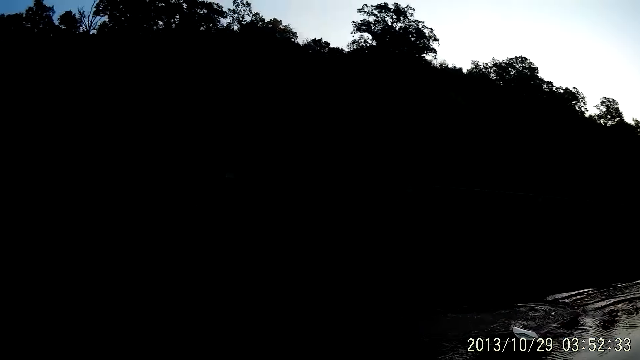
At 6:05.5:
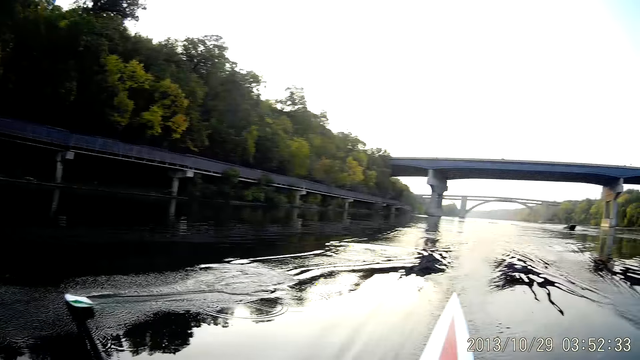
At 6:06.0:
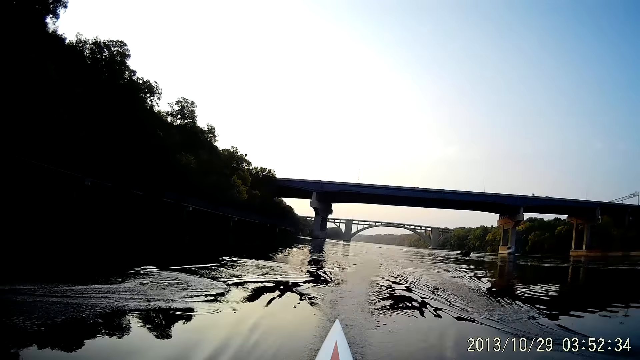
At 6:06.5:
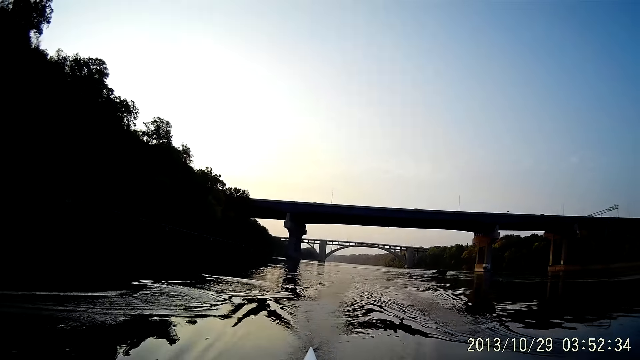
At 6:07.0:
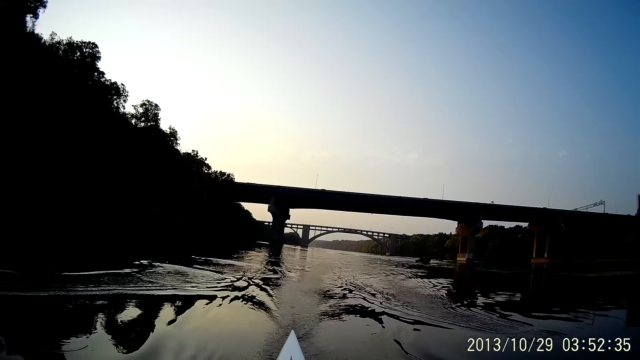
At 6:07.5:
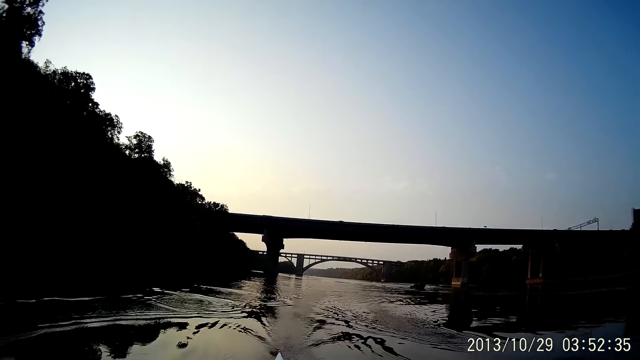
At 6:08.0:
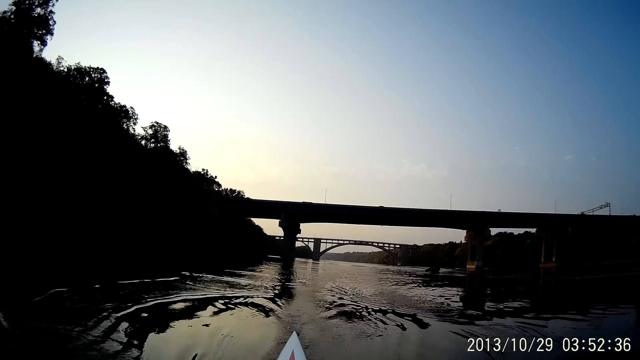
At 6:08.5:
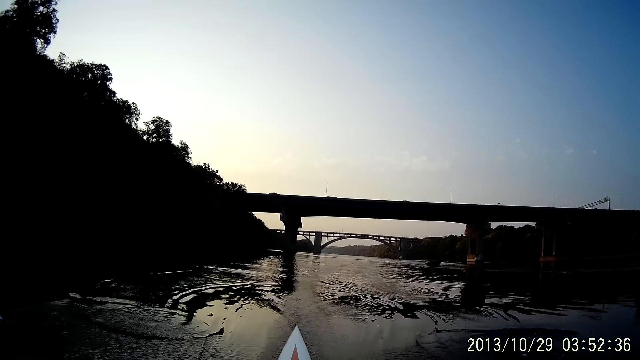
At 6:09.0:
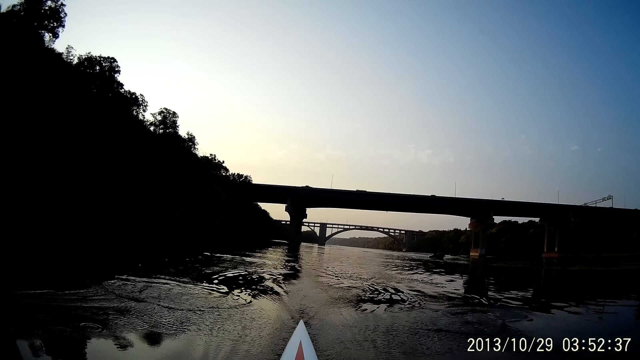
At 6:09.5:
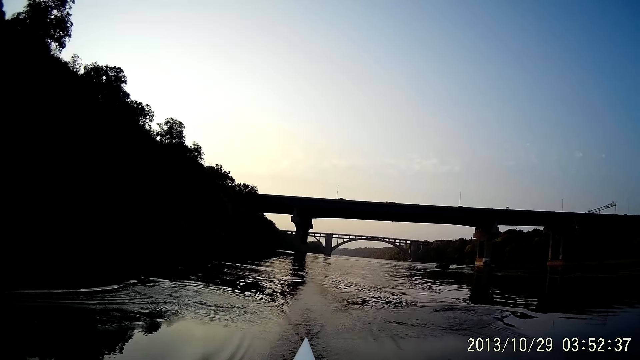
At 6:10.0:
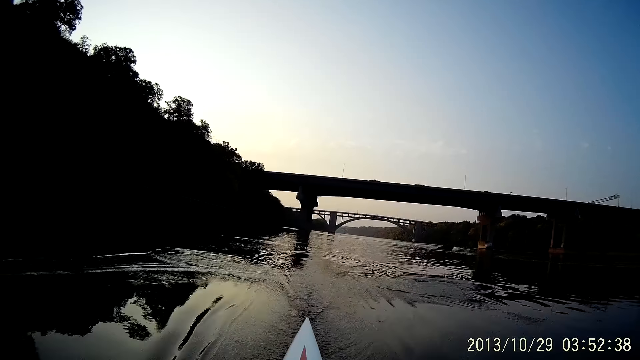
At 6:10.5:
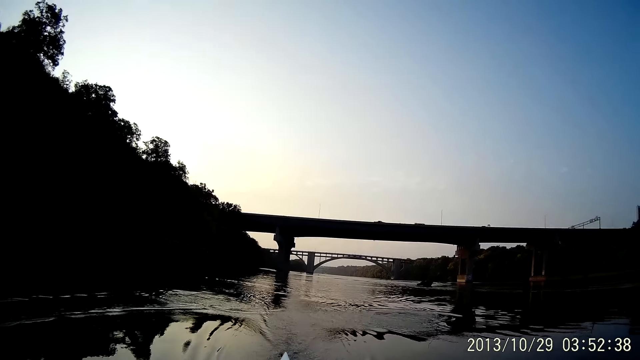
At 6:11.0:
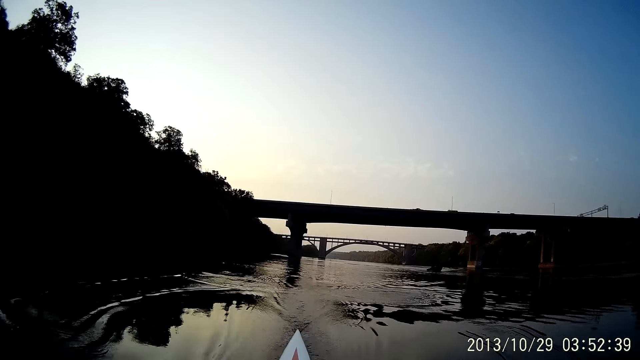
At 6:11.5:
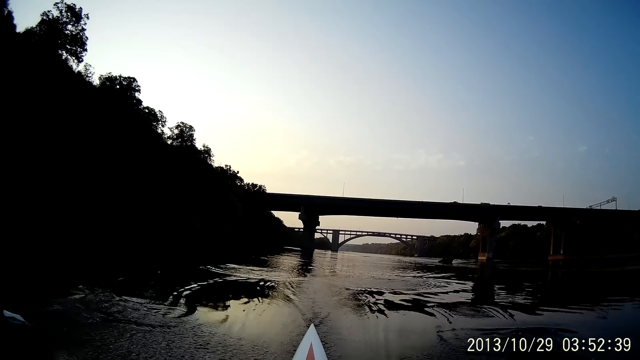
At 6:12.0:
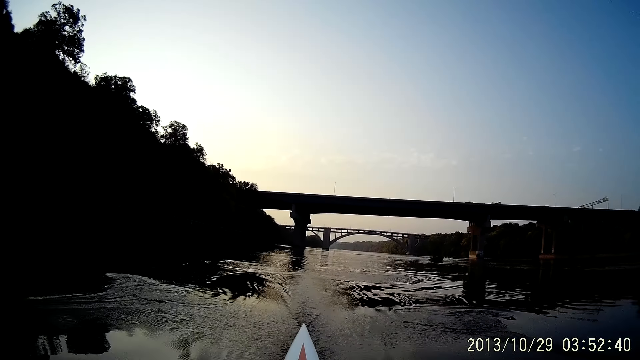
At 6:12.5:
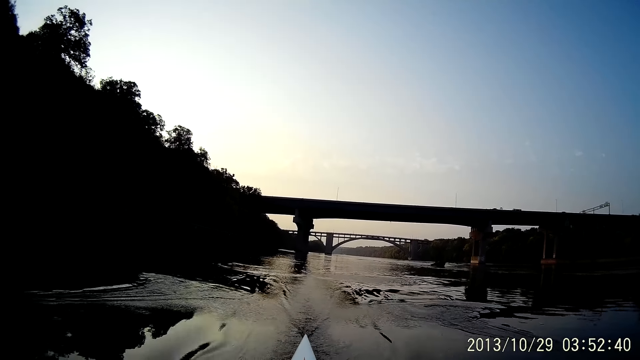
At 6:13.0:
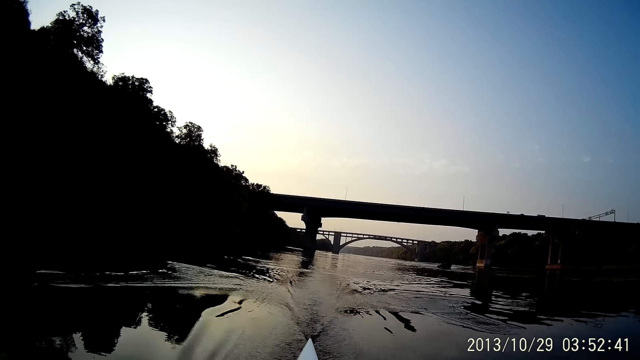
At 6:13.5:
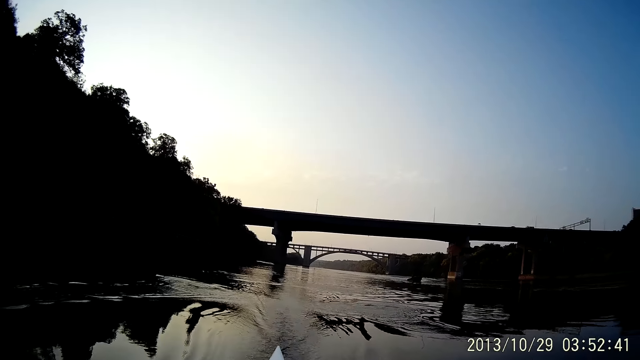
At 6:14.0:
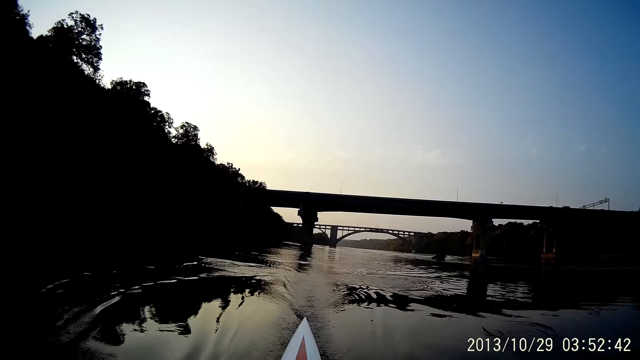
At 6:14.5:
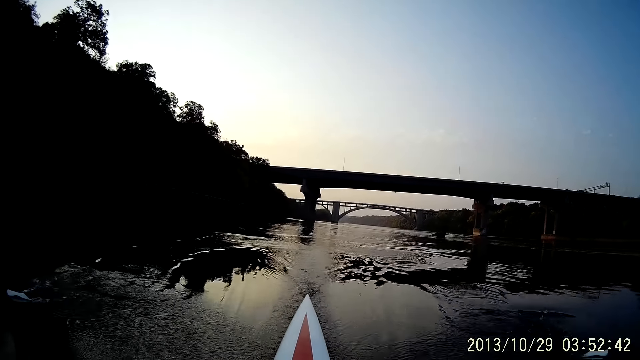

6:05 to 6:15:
The camera wearer looks around. They ride on water with a boat.

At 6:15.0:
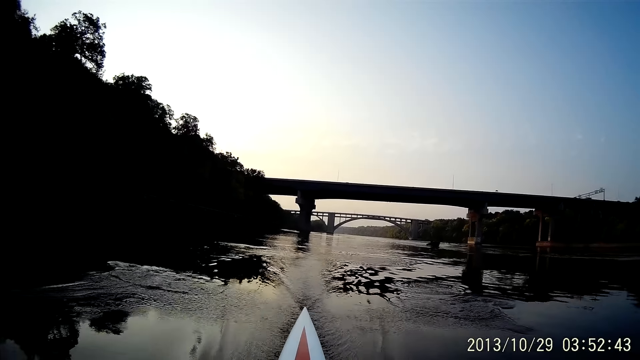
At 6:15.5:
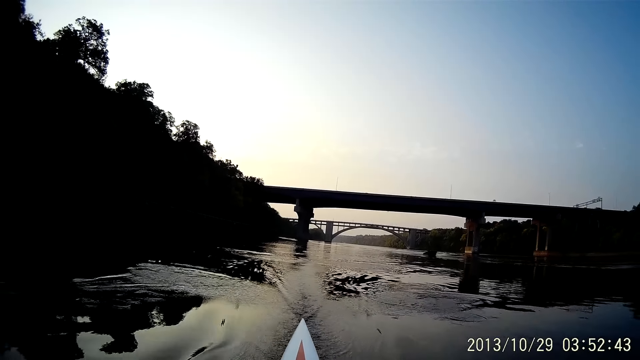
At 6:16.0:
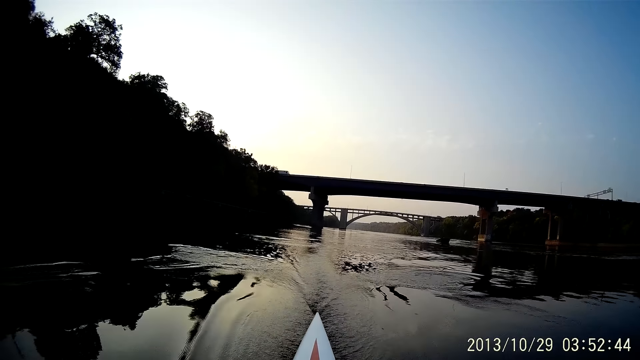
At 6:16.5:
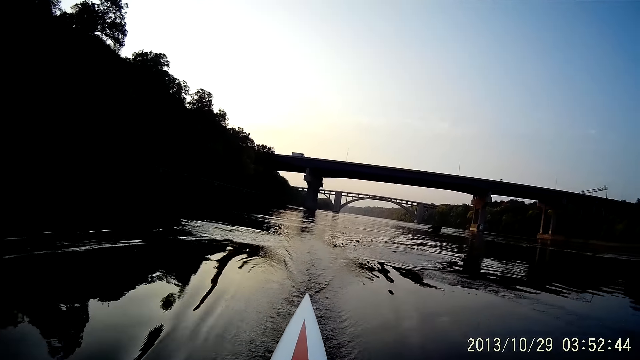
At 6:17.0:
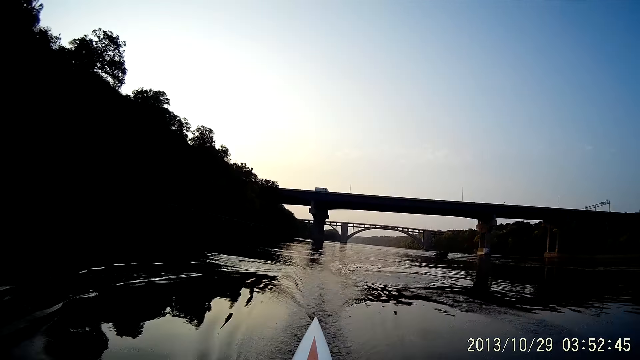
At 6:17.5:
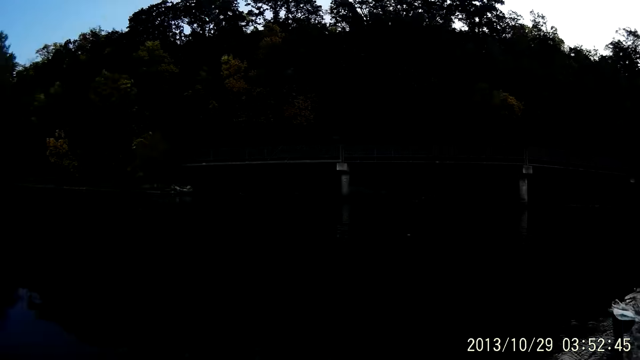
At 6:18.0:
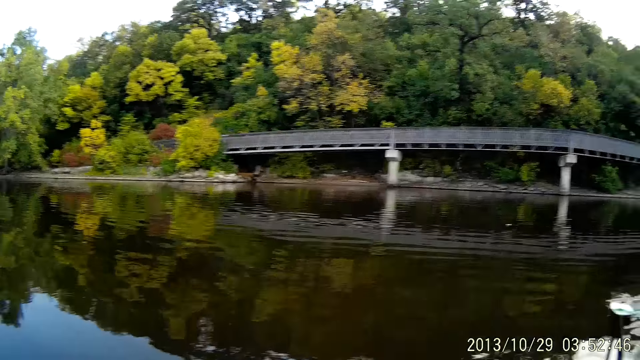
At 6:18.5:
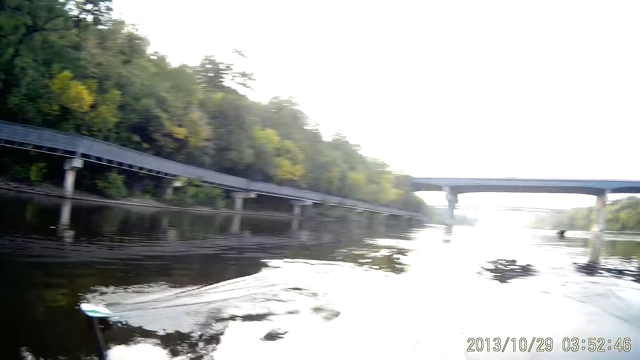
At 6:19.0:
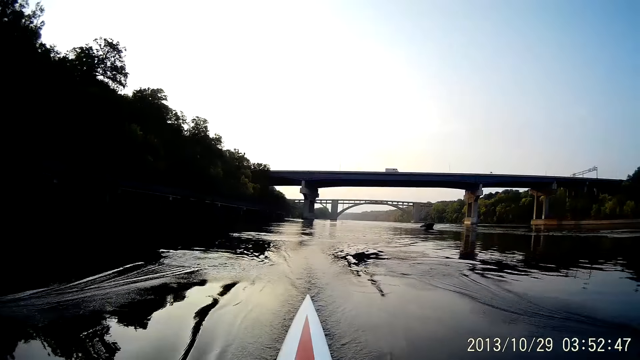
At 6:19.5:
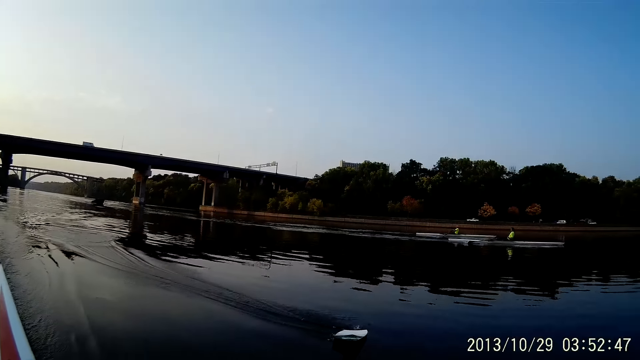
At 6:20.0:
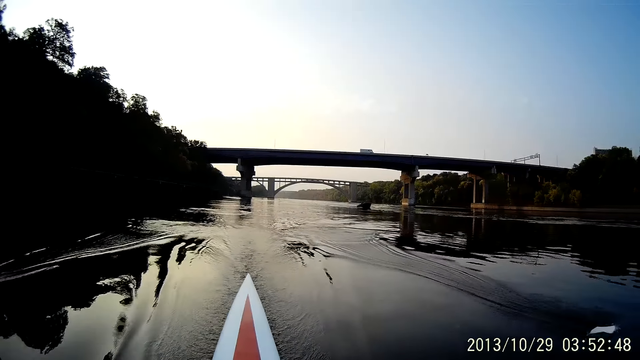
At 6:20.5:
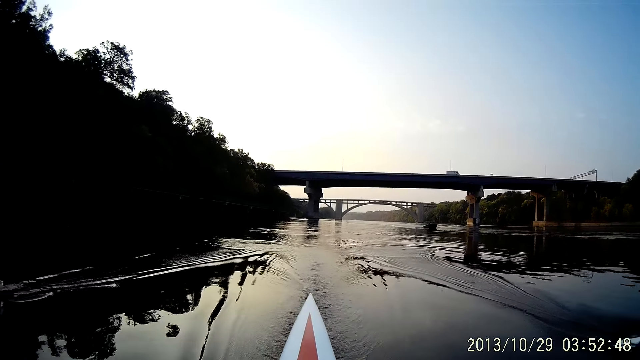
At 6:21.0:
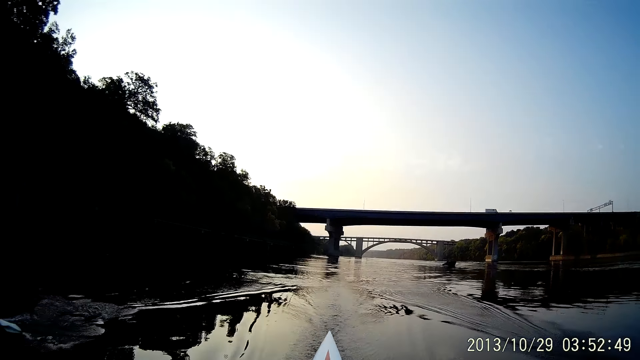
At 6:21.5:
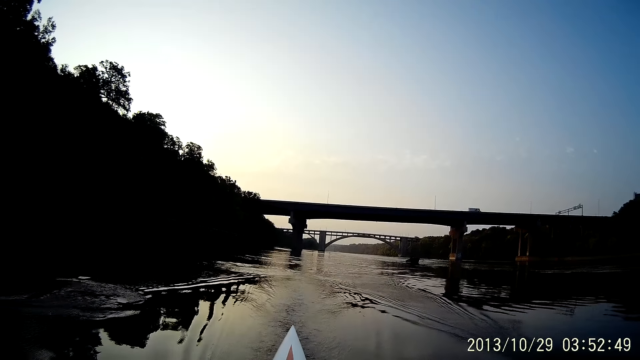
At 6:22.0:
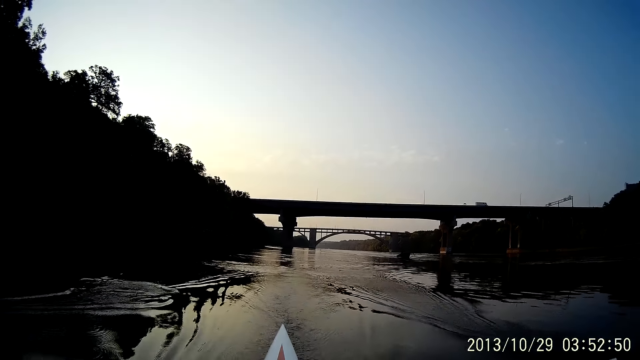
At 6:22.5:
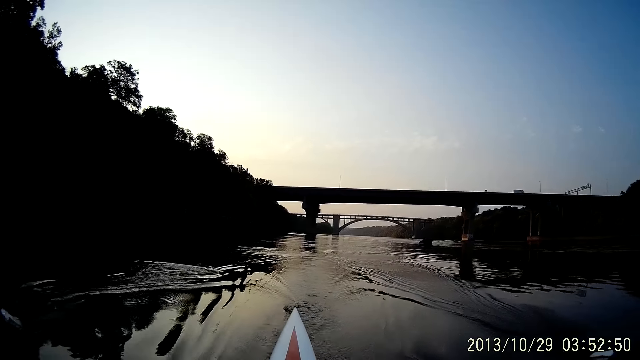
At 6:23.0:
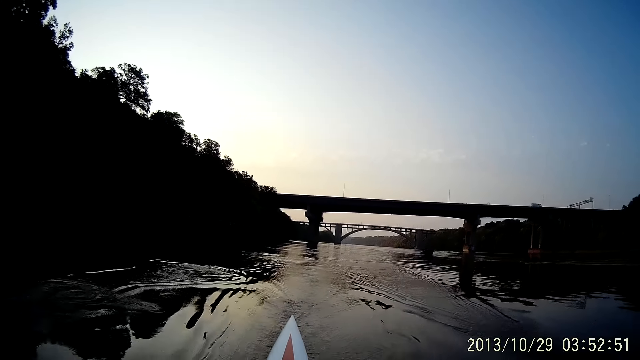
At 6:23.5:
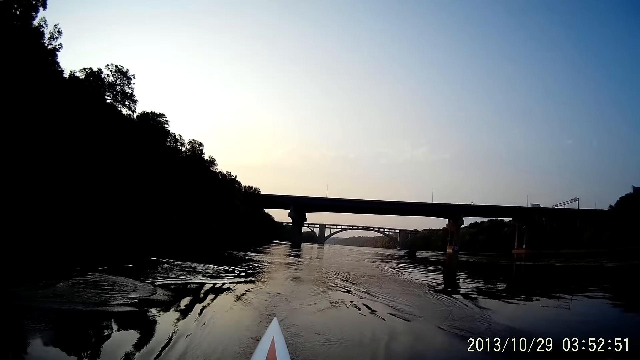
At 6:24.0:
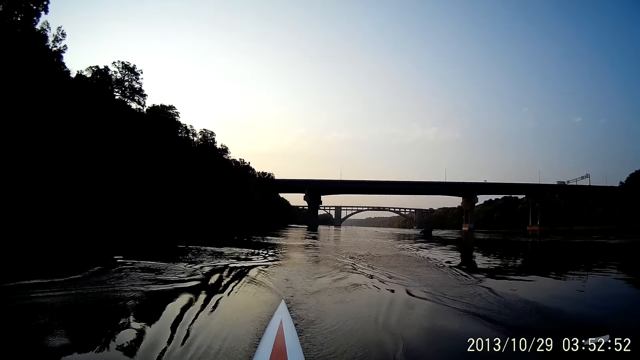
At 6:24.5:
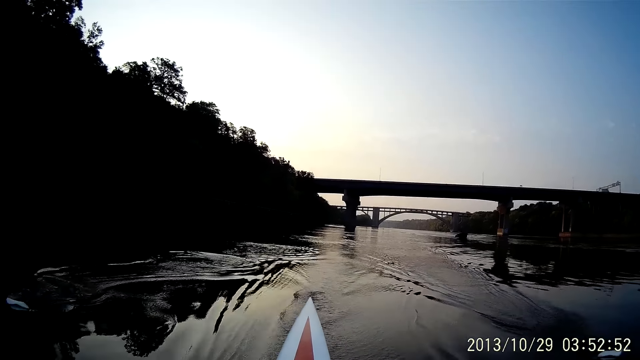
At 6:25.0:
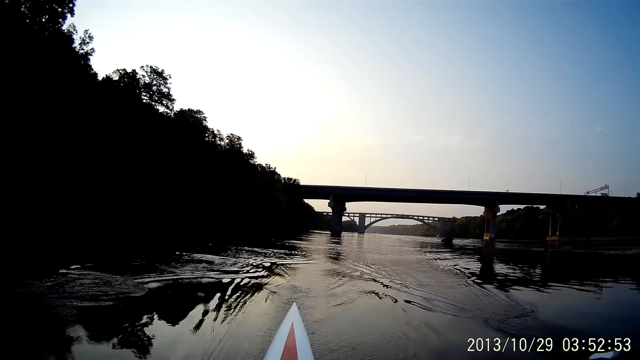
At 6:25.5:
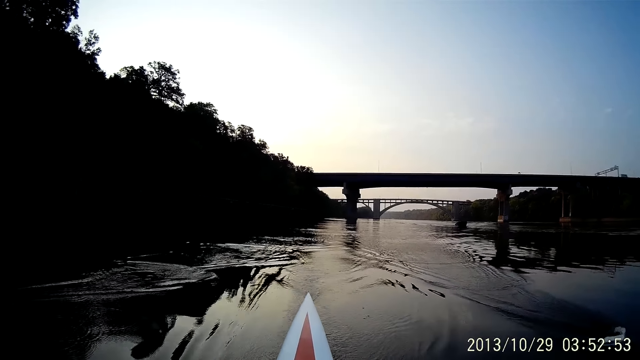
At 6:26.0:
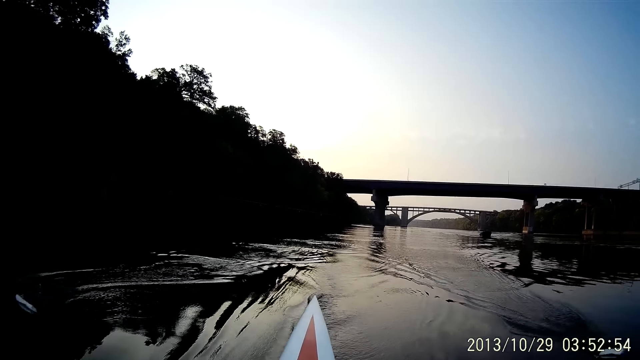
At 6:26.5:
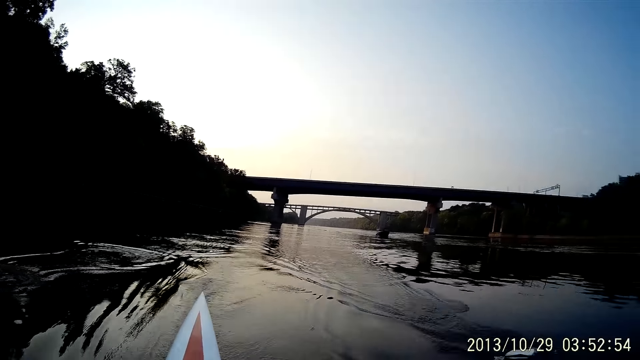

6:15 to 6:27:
The camera wearer looks around. They row a boat on water. They ride on water with the boat.
